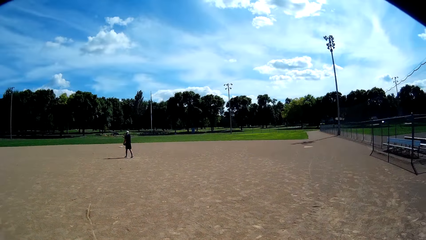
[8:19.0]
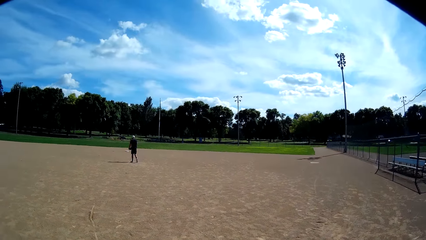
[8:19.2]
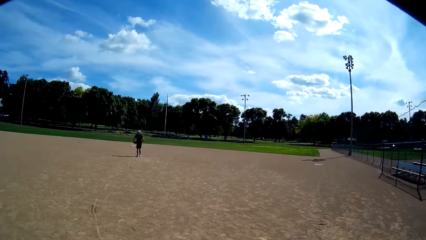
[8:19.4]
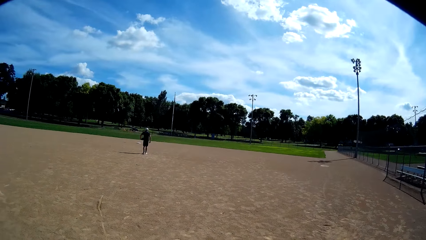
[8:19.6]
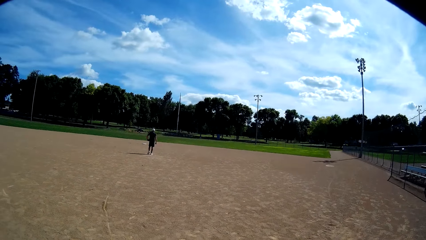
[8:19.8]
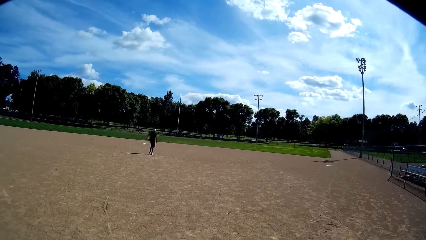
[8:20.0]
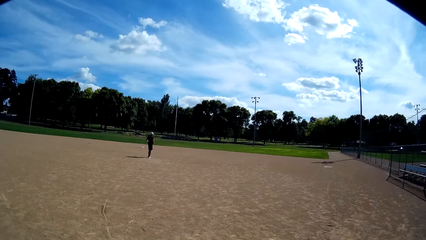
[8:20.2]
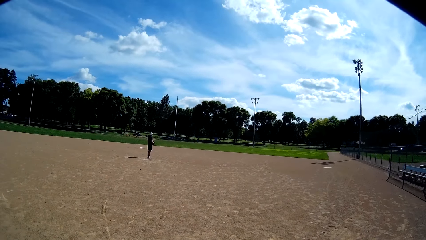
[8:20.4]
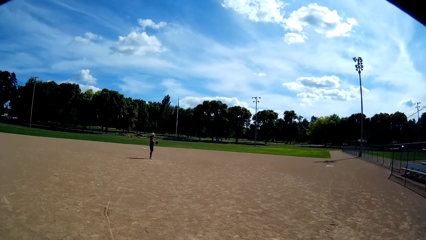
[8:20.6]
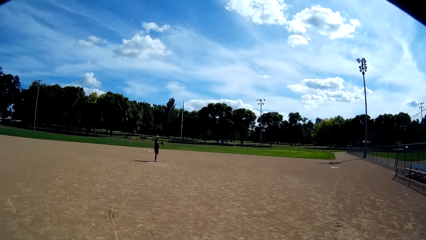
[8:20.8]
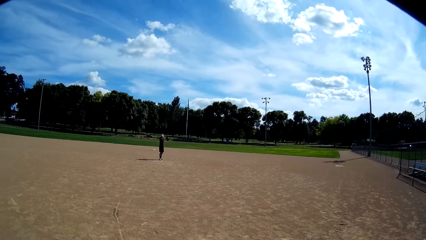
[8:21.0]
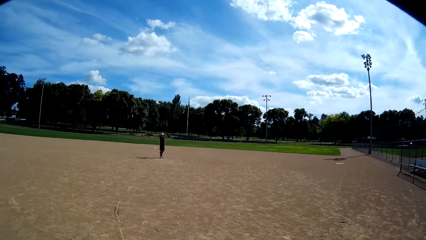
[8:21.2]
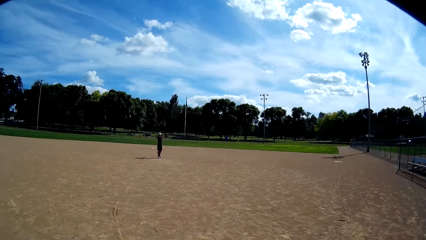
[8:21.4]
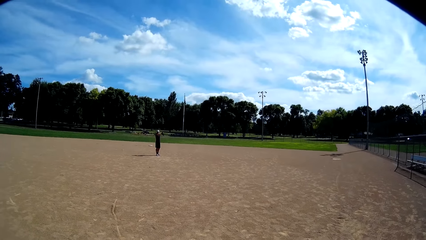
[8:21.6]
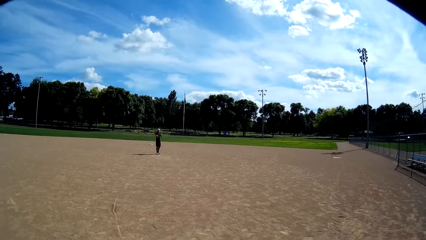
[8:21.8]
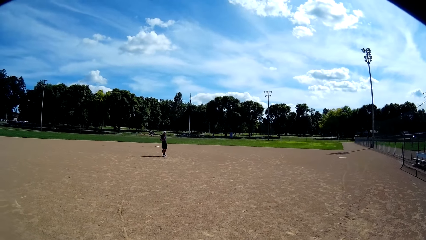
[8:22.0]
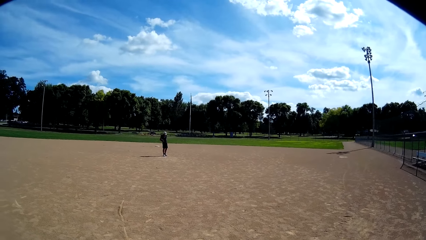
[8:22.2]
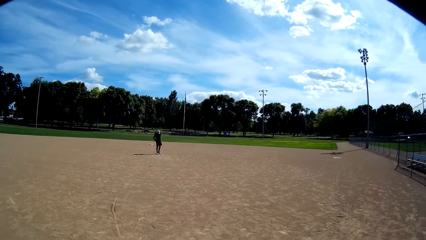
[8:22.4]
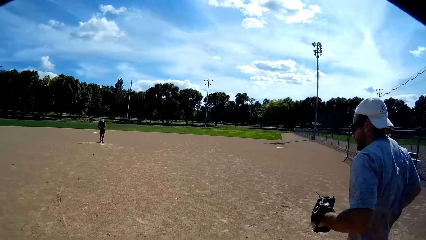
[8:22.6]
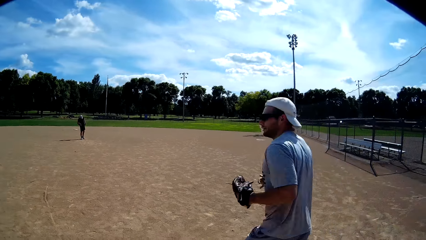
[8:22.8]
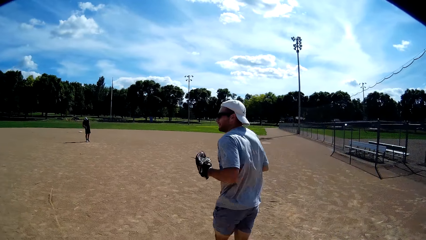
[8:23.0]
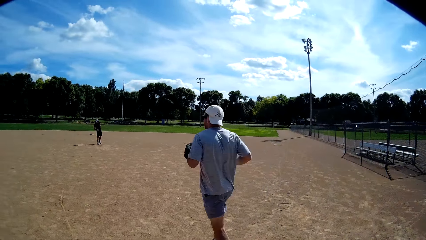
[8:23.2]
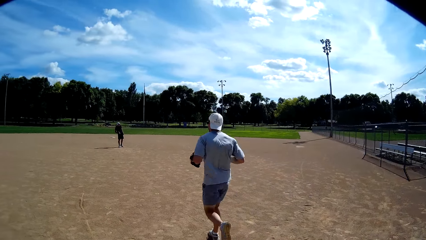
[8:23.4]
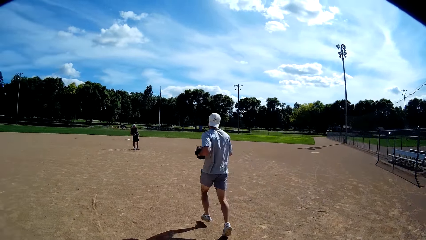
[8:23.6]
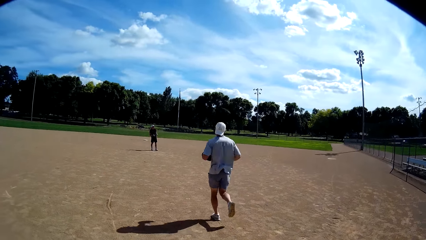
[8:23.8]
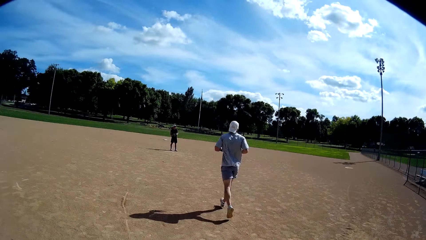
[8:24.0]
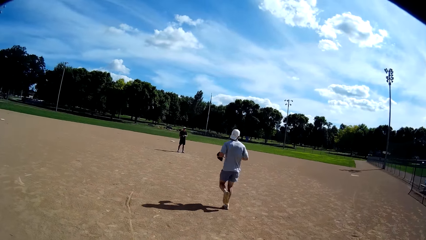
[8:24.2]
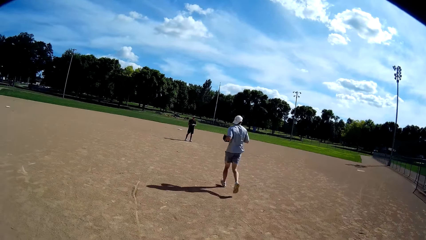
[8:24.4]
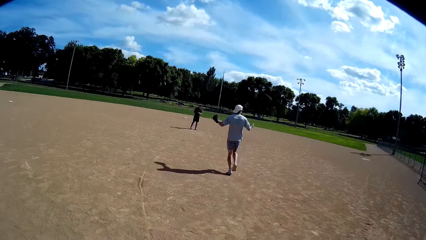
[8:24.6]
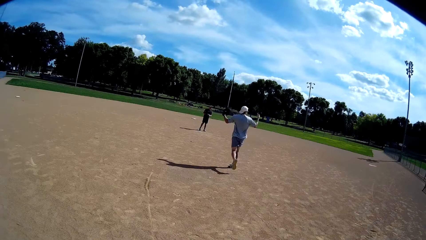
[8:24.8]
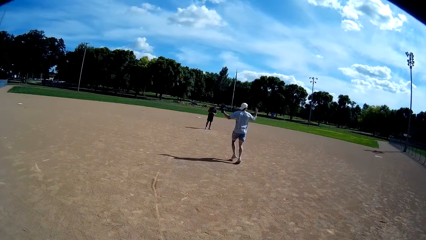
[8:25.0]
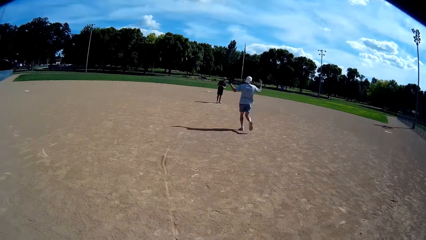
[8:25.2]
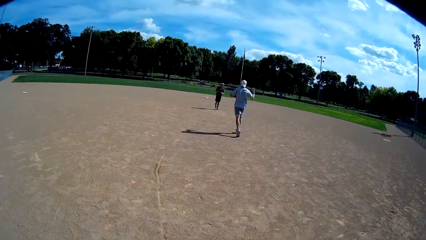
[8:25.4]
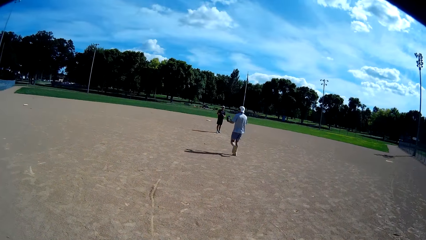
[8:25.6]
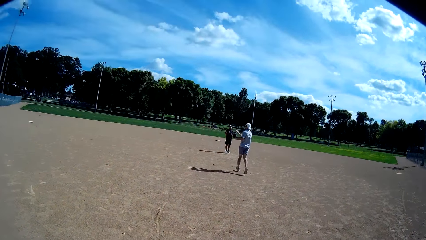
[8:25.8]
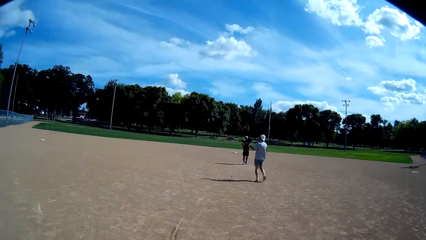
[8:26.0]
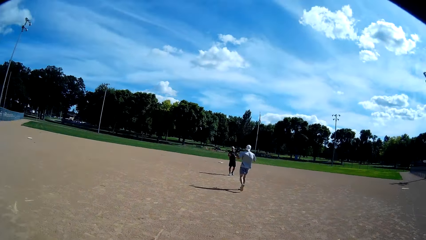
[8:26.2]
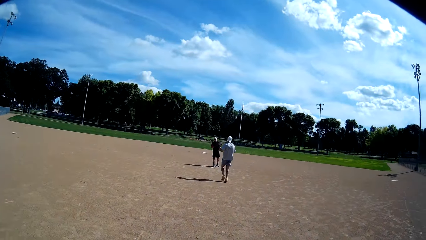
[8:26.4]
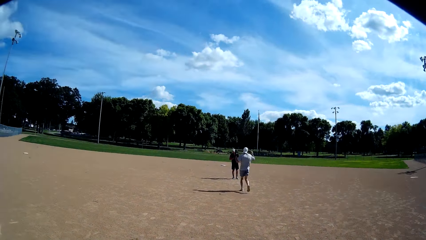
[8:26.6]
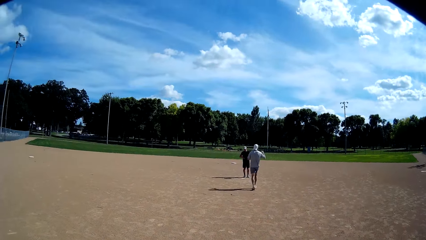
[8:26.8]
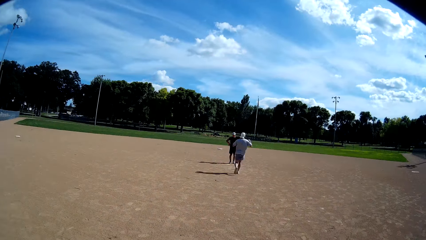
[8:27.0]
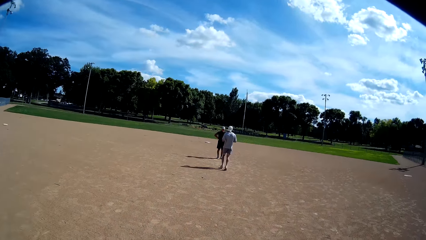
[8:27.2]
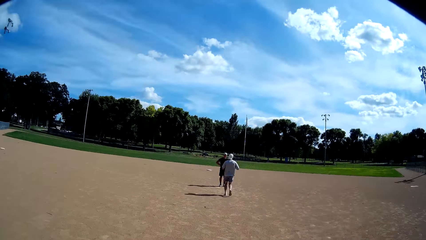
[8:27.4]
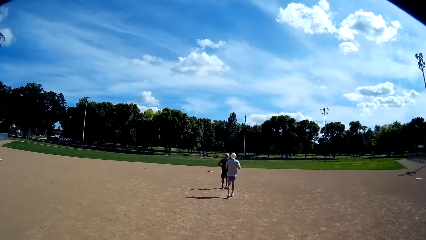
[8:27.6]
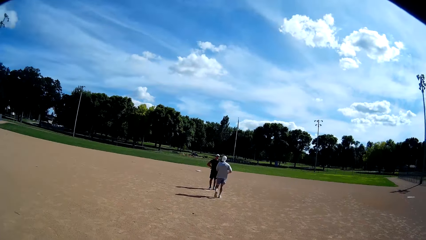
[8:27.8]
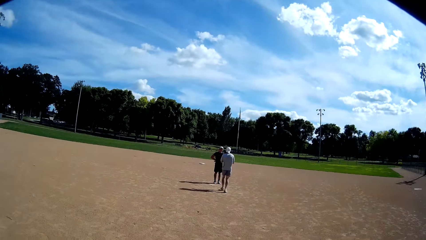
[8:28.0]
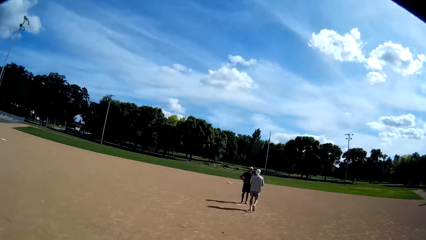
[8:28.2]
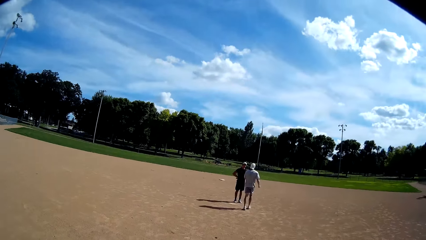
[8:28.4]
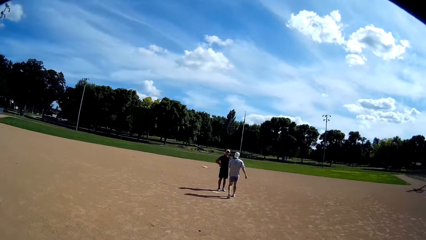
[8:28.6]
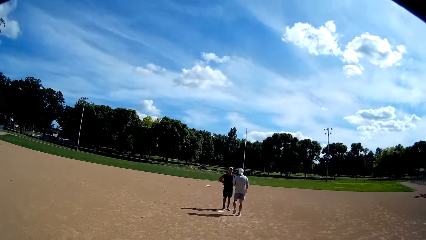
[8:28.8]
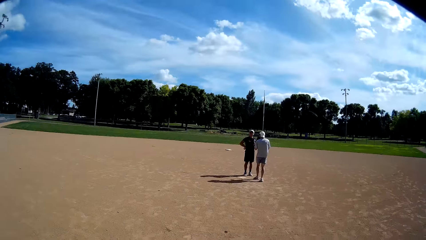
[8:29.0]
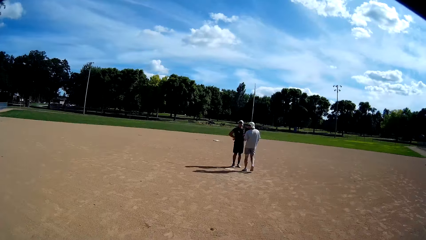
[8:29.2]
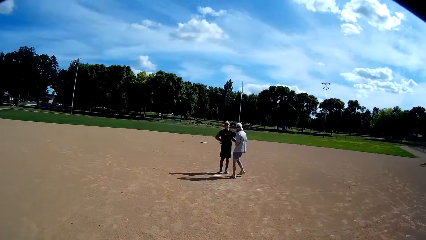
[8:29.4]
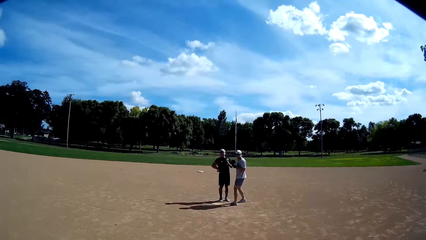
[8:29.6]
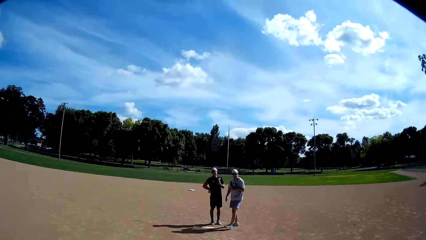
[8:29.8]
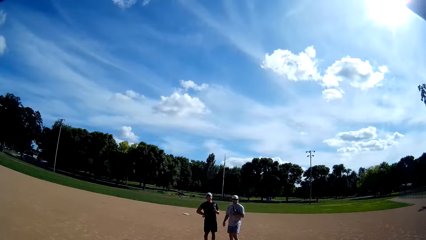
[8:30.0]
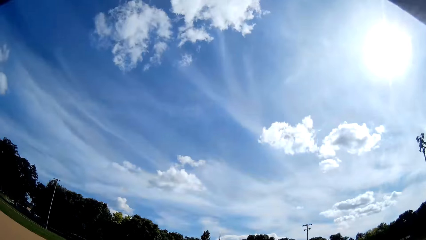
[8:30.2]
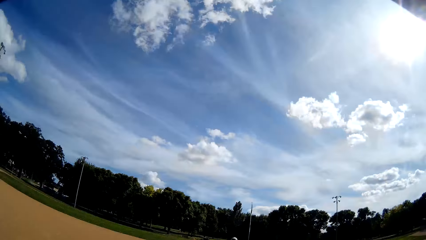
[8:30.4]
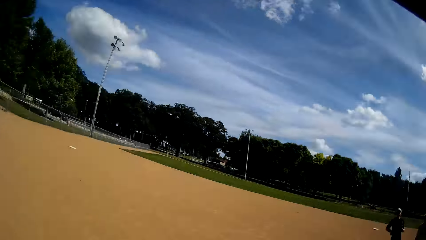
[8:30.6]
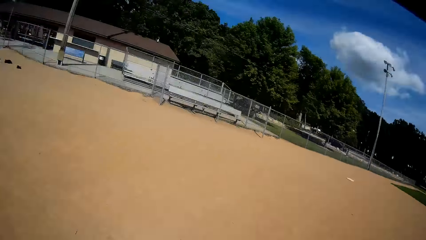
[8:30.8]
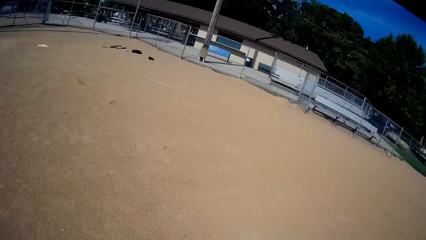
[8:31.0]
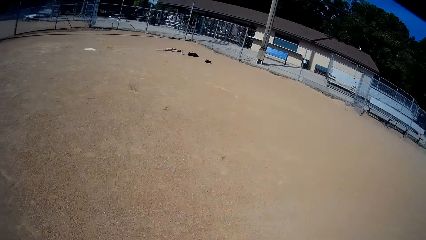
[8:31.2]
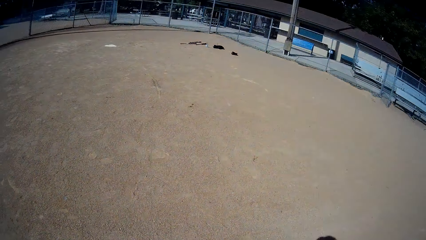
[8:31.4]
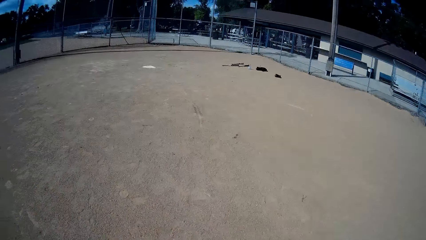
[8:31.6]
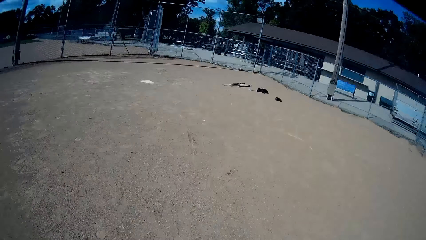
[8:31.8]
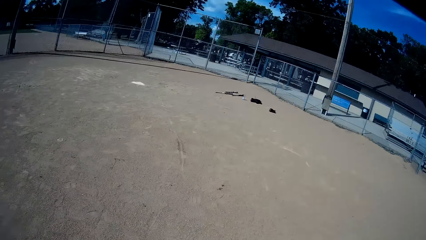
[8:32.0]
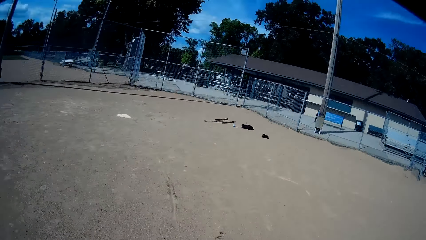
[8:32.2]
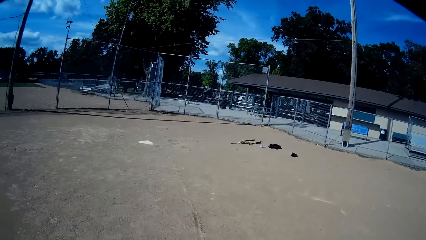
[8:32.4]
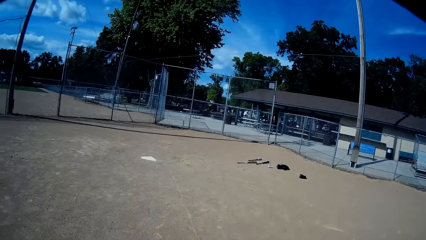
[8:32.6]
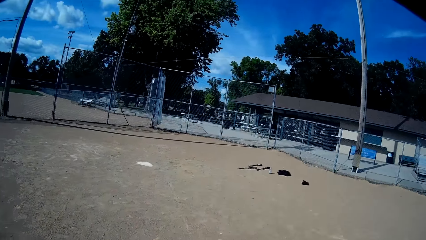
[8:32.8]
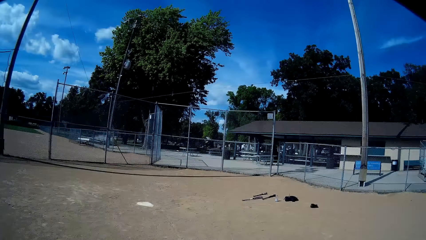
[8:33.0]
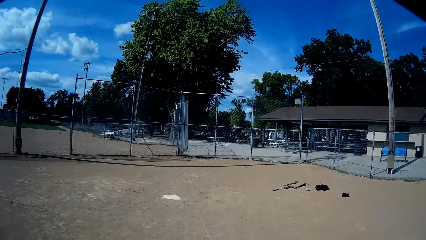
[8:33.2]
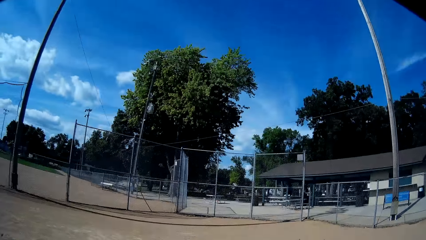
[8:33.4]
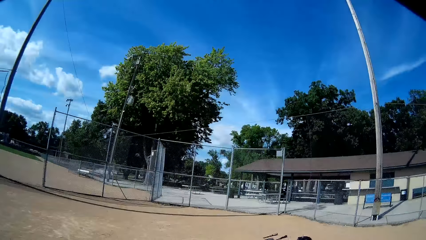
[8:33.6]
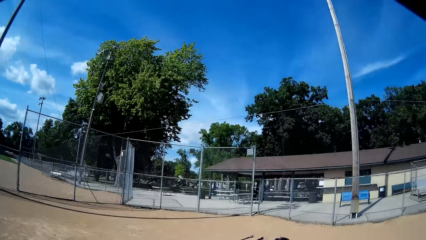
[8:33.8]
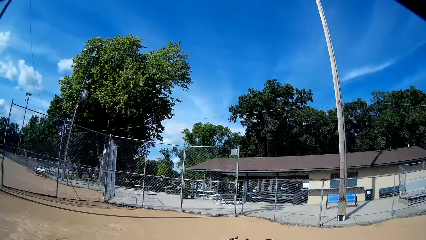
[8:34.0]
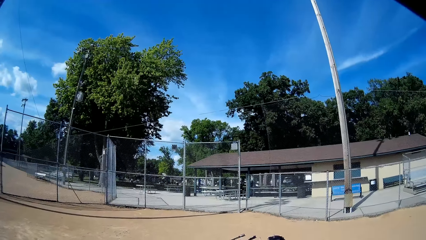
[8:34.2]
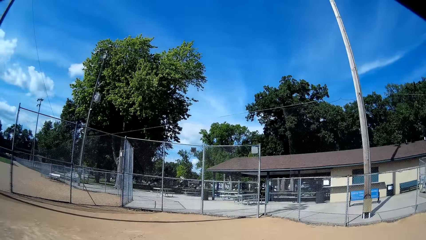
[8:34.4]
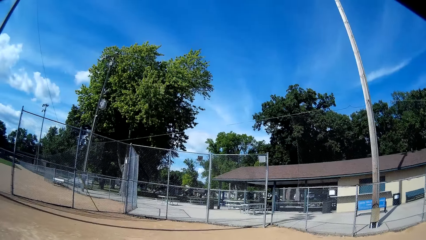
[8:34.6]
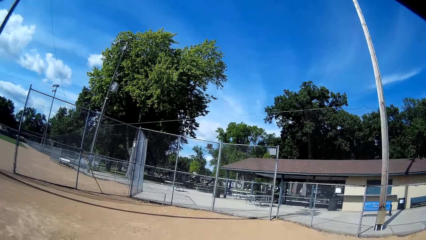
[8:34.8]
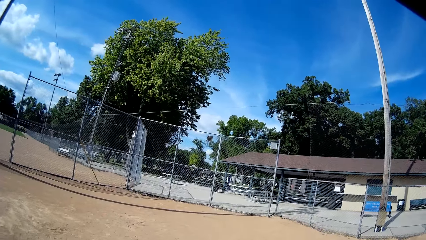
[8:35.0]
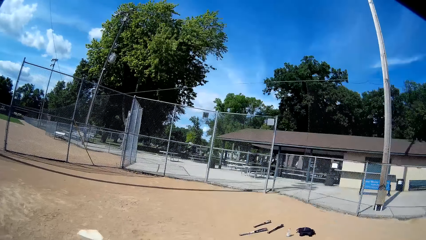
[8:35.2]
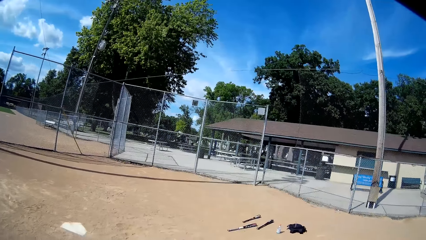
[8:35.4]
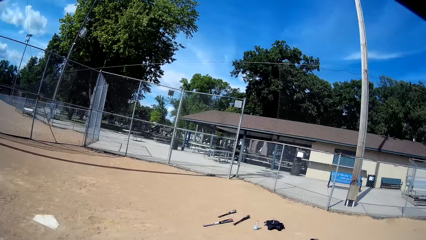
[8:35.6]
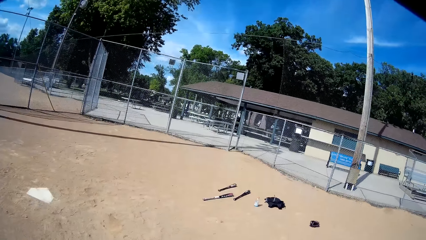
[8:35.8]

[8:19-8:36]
A man walks away from the camera wearer. The camera wearer runs towards the man. They talk to another man. They run away from the other man and the first man.
